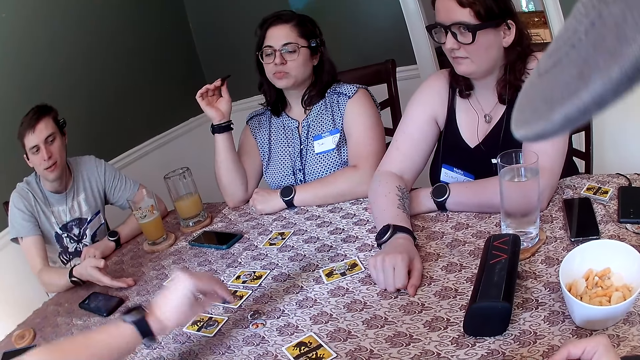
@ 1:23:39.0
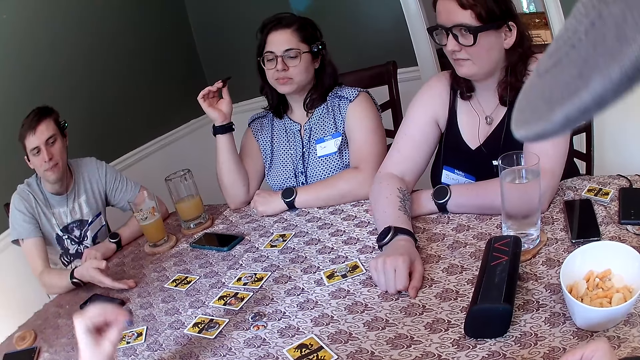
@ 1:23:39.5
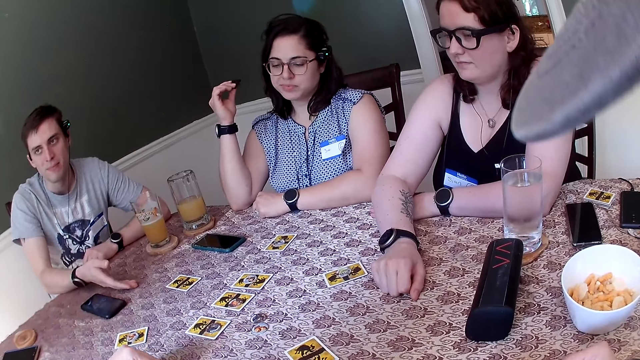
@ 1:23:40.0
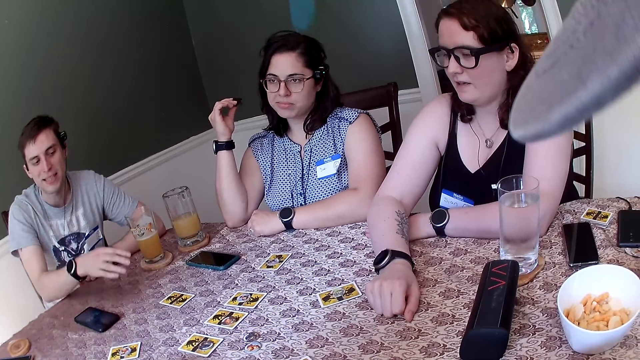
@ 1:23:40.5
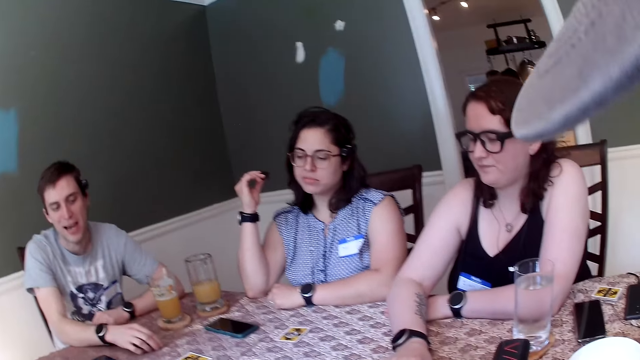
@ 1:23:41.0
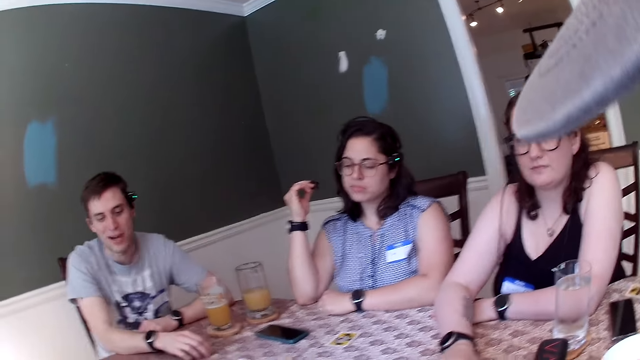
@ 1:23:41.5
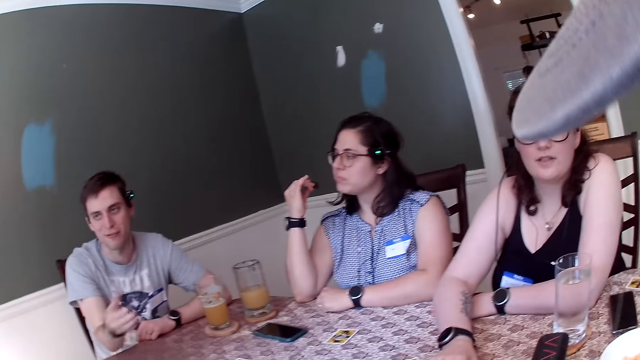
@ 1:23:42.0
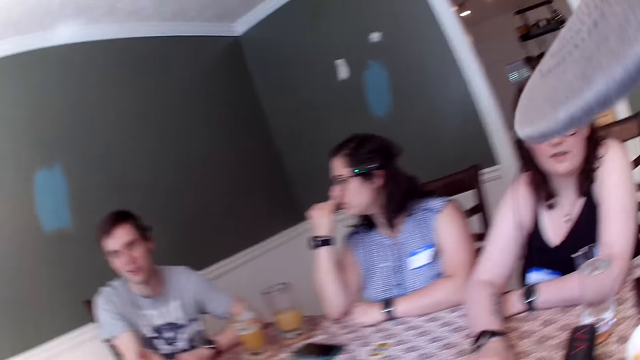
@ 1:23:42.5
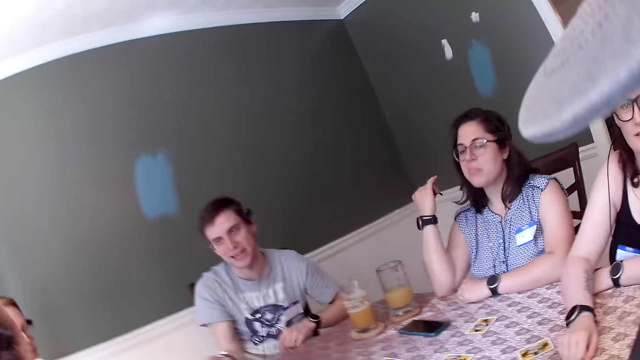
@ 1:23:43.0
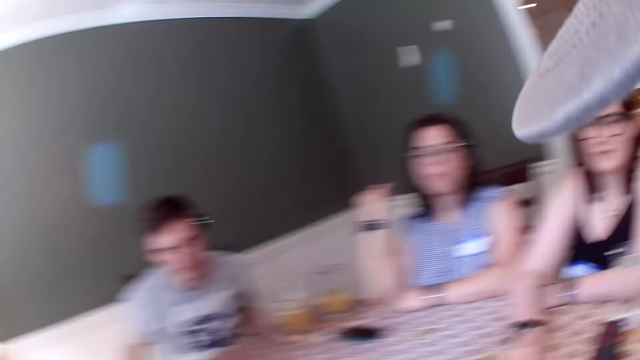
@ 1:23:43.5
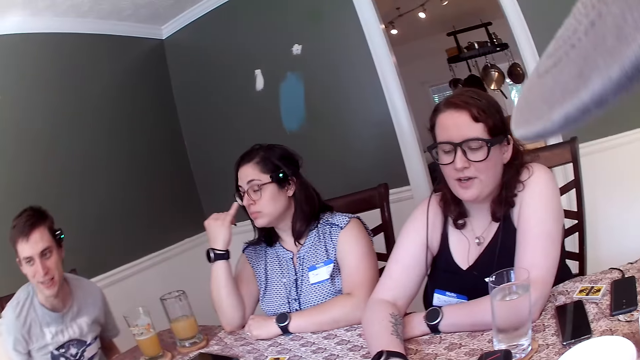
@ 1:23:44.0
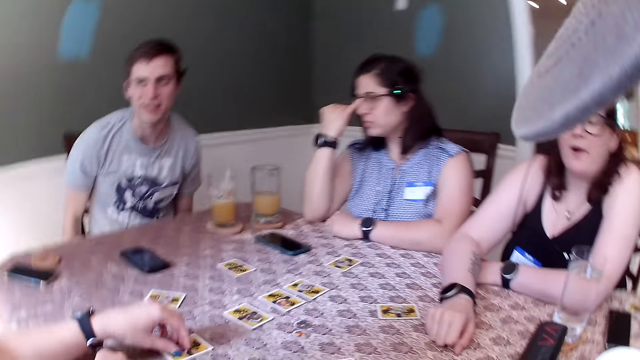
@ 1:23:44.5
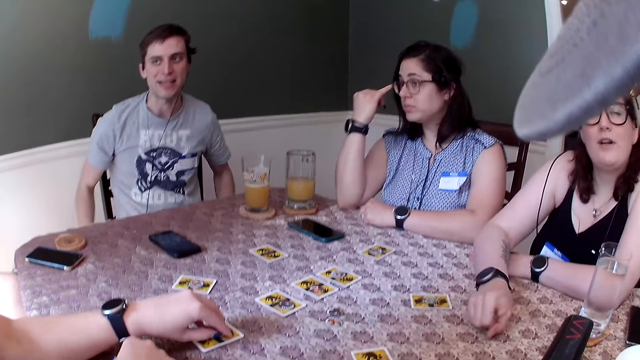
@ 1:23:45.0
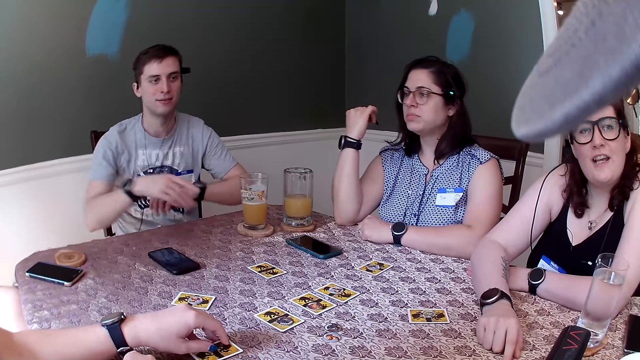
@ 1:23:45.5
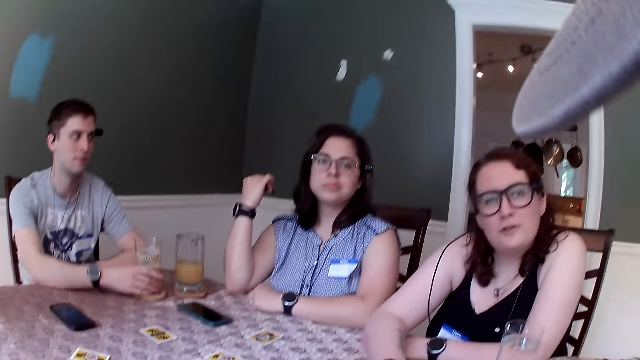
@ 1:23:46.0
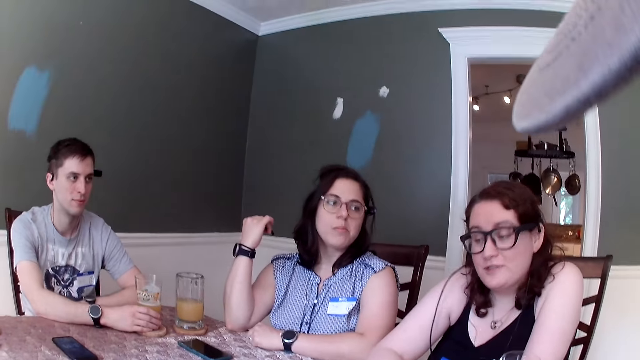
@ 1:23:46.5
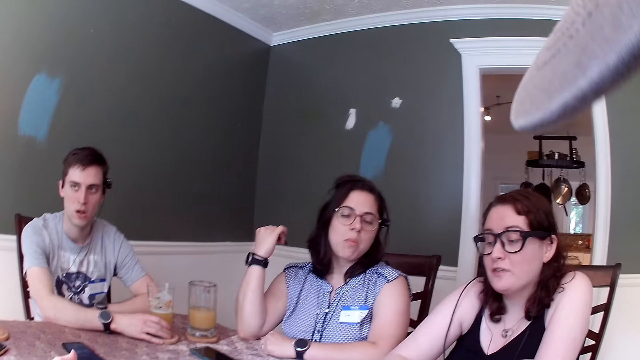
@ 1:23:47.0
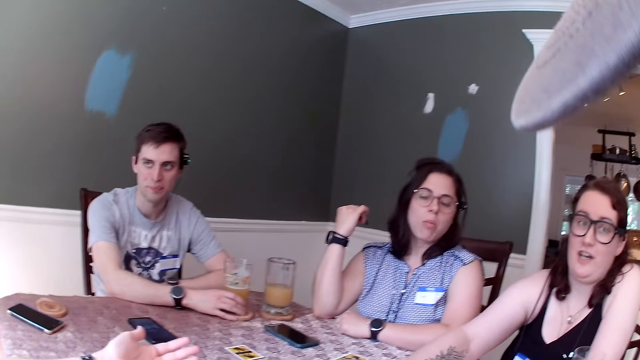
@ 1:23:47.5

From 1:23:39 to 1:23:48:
A woman moves a token on the table. The camera wearer converses with three women and two men. A woman places her left hand on a card on the table.

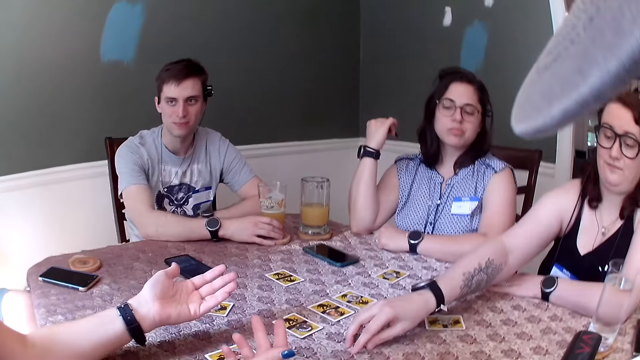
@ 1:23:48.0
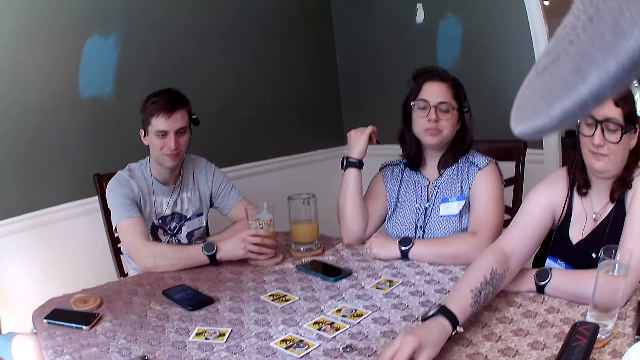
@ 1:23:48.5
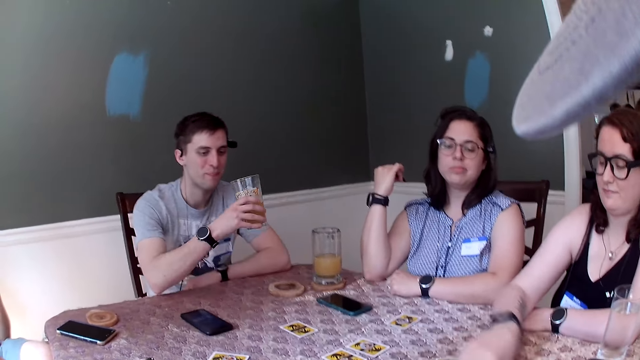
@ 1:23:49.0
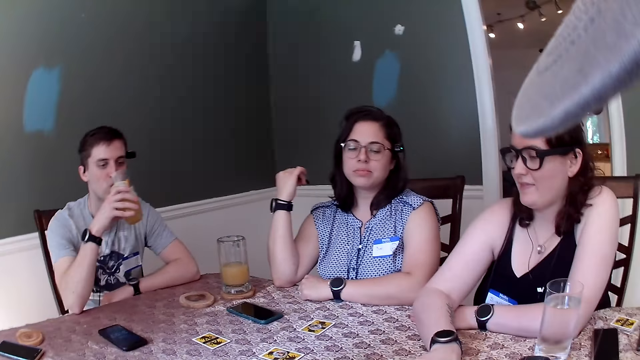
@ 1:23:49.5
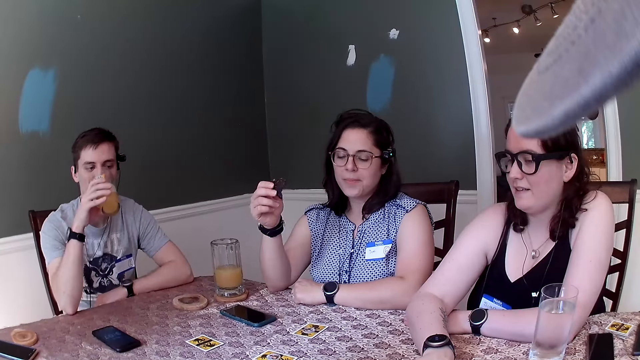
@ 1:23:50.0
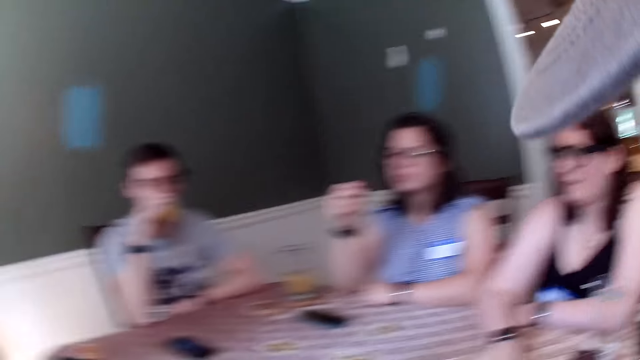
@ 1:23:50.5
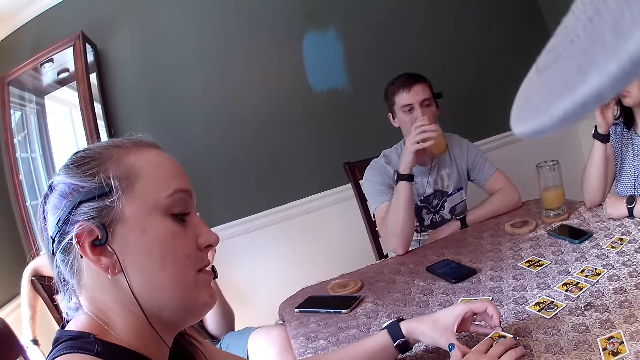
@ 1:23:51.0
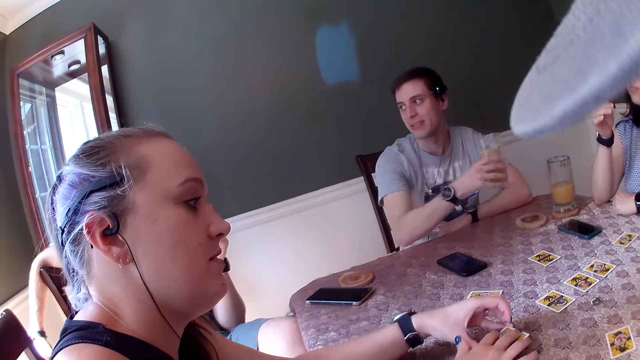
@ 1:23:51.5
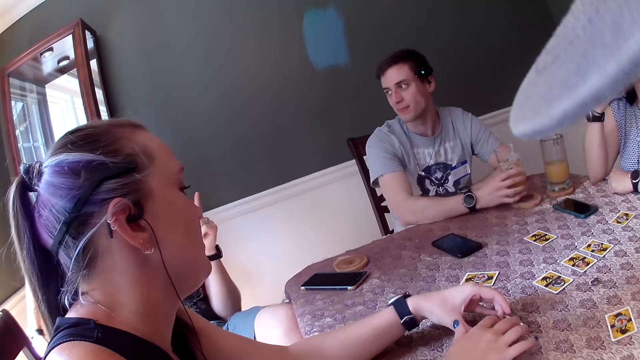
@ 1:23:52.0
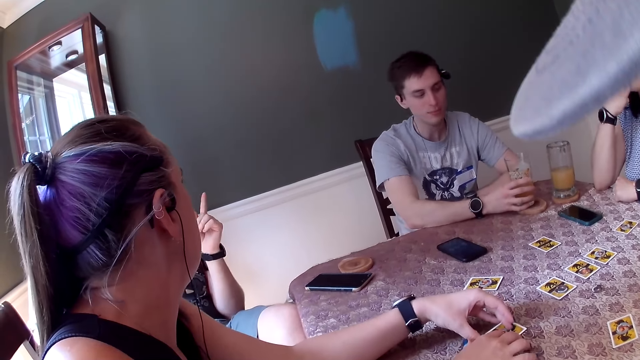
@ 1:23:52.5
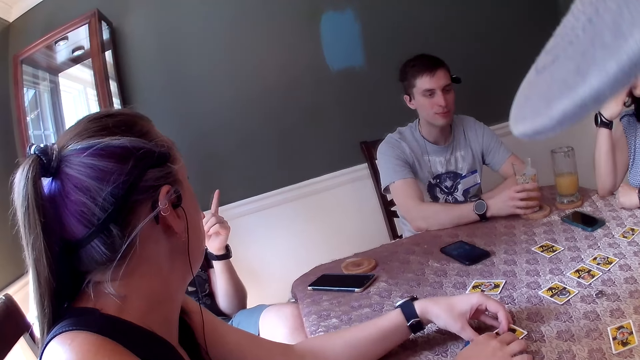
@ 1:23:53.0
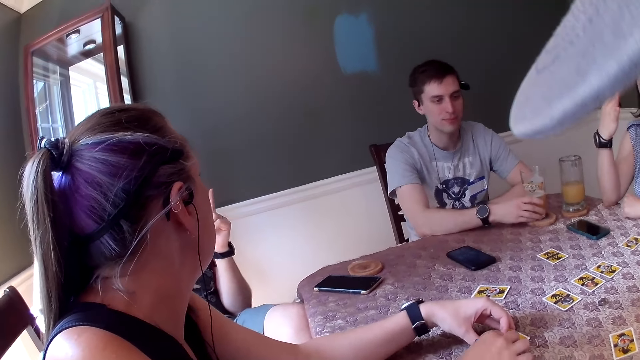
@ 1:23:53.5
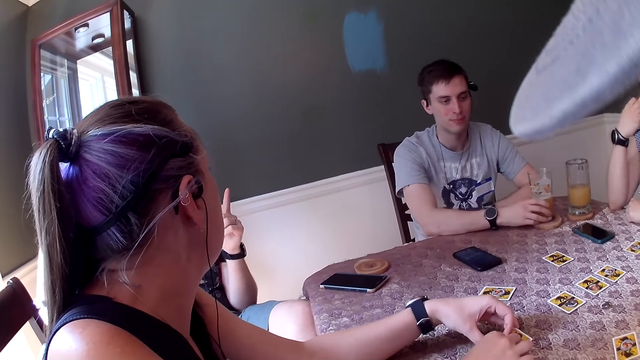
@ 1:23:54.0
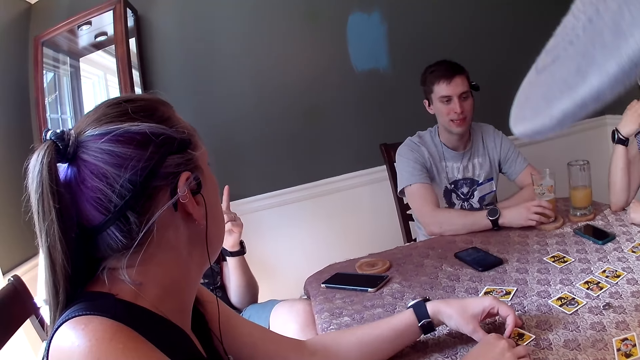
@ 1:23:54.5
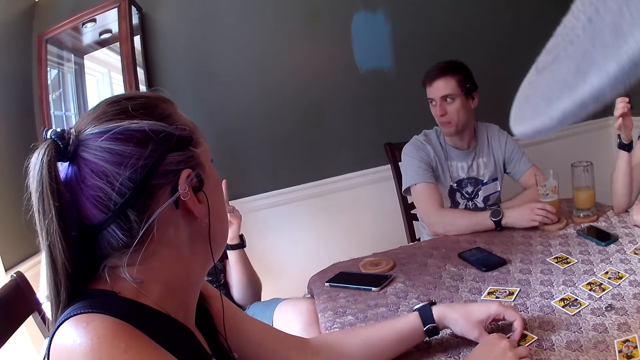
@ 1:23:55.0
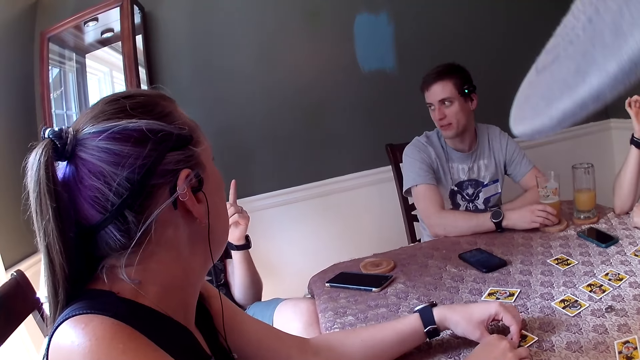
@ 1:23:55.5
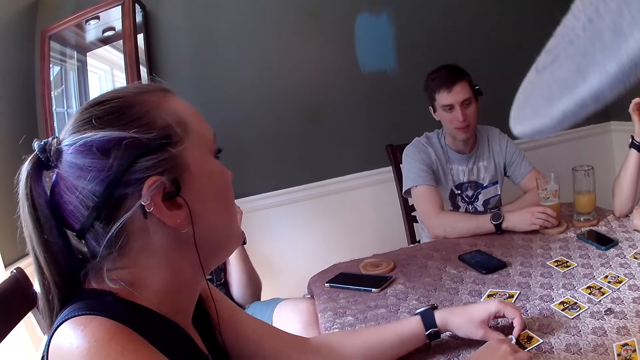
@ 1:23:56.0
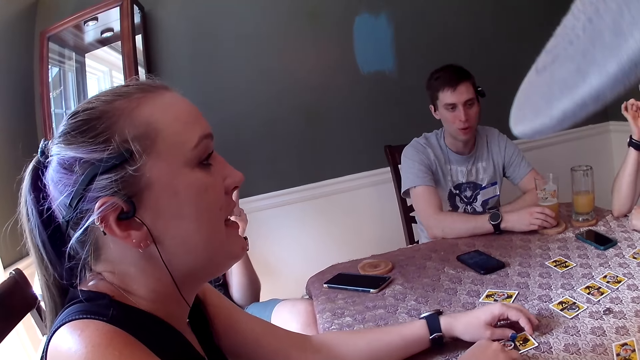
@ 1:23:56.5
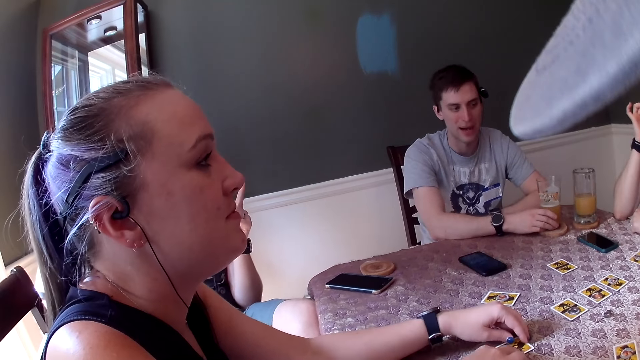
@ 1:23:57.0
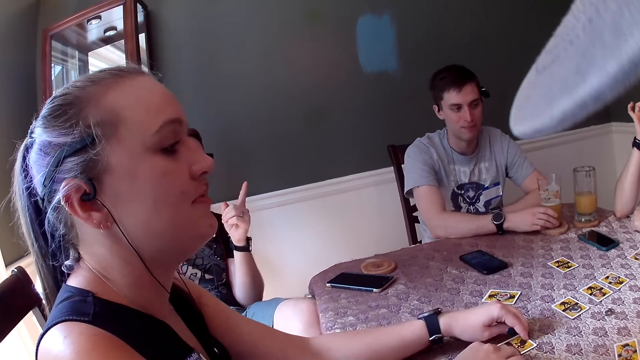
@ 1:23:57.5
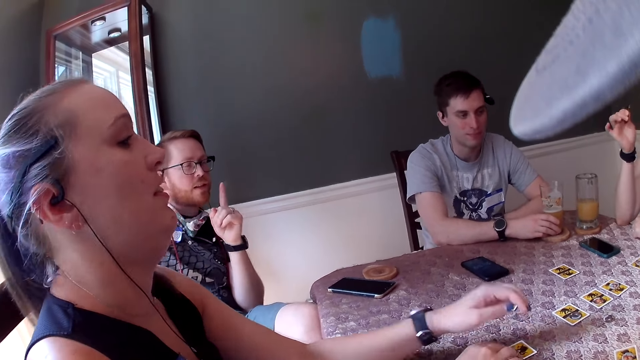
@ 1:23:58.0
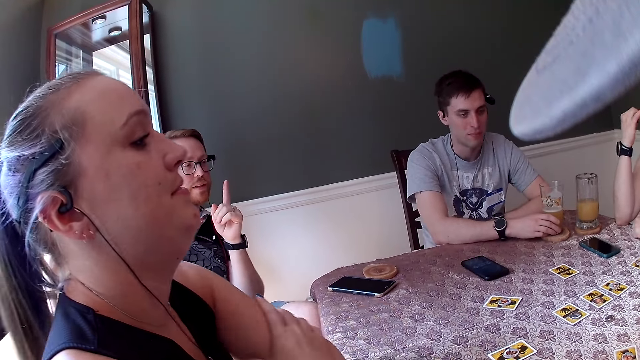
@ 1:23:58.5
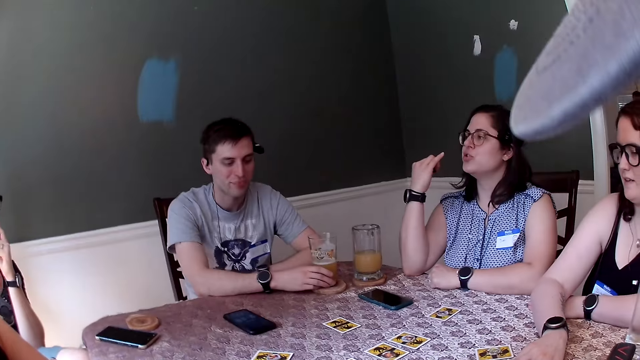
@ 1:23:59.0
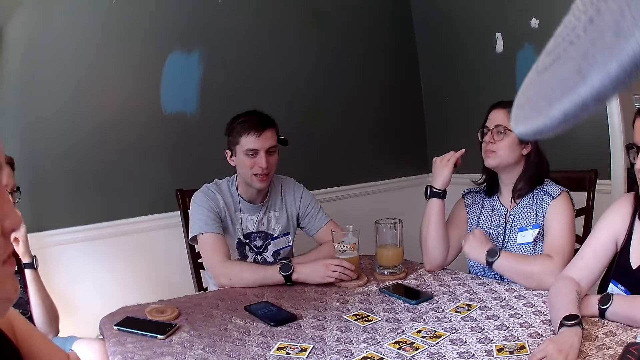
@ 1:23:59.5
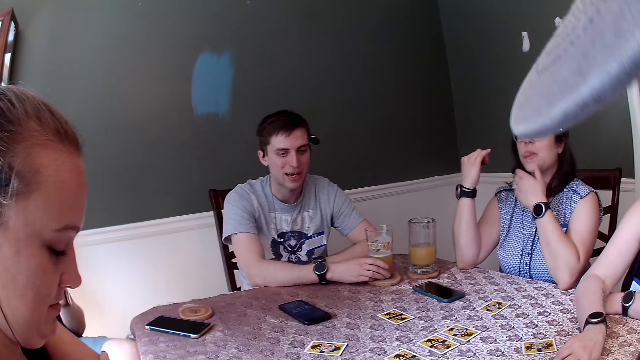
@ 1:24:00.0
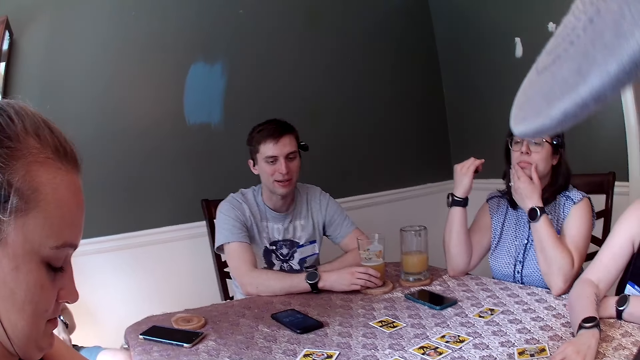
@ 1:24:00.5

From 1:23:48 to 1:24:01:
A woman drops a card on a card on the table with her right hand. A man picks the glass cup of juice from the table with his right hand. He drinks juice from the glass cup in his right hand. The camera wearer converses with three women and two men. Another woman moves her right hand on the card in her left hand. The man drops the glass cup of juice in his right hand on the table. A woman eats a snack. The camera wearer converses with the three women and two men.
